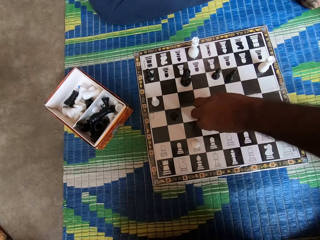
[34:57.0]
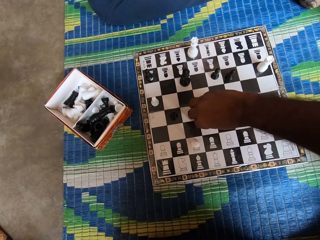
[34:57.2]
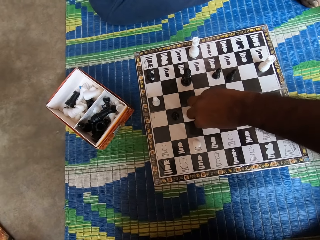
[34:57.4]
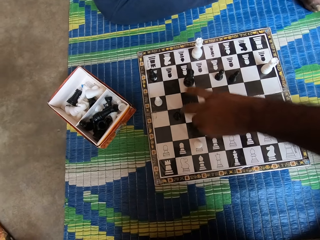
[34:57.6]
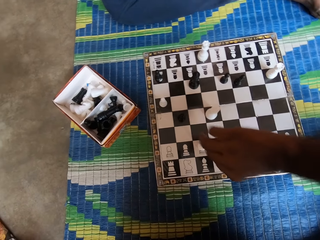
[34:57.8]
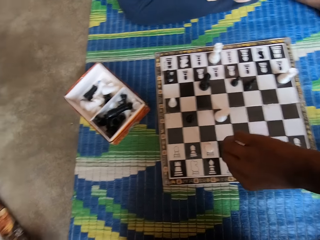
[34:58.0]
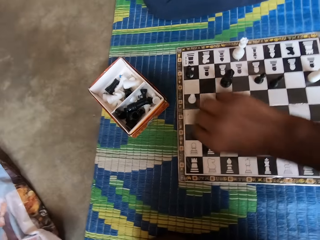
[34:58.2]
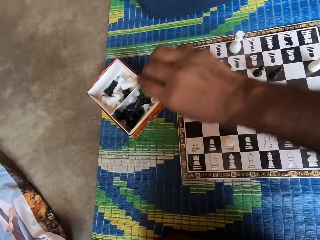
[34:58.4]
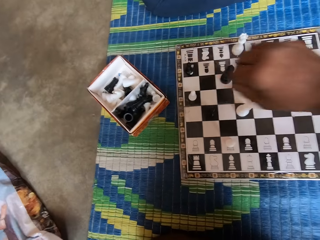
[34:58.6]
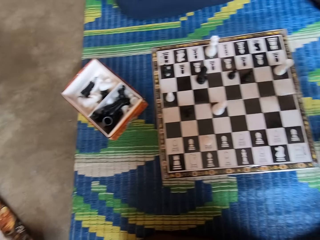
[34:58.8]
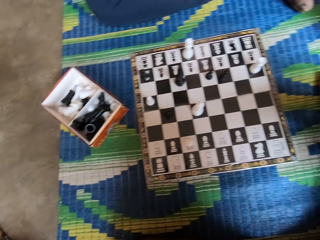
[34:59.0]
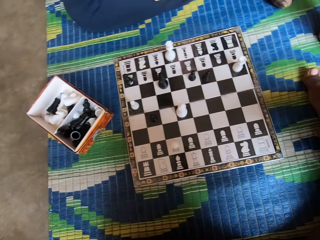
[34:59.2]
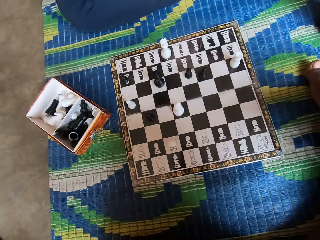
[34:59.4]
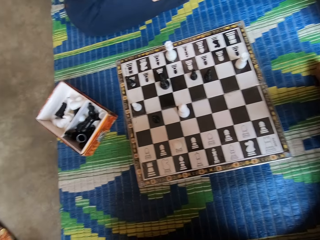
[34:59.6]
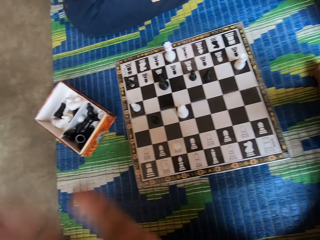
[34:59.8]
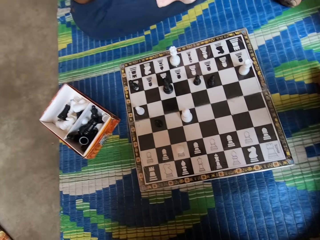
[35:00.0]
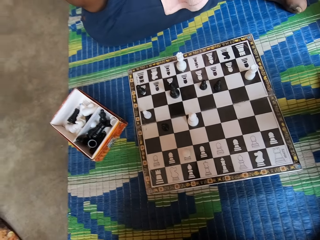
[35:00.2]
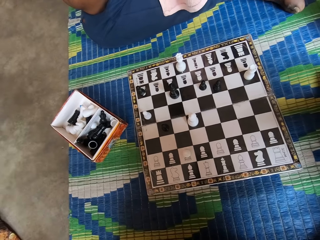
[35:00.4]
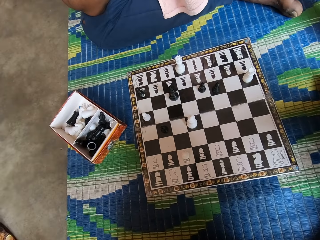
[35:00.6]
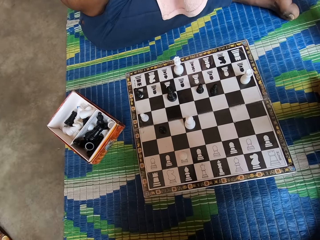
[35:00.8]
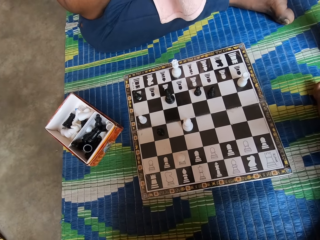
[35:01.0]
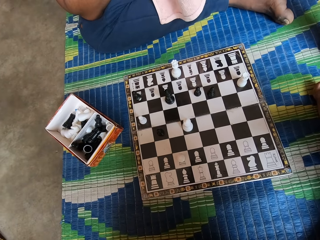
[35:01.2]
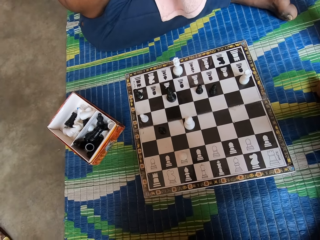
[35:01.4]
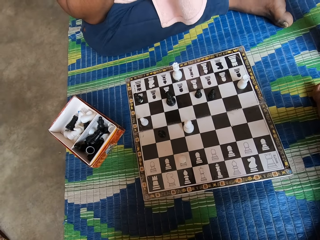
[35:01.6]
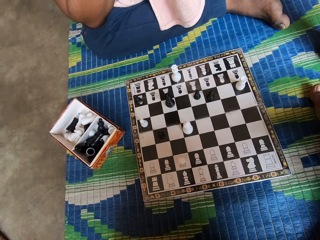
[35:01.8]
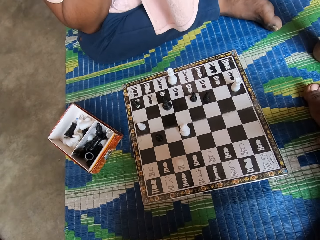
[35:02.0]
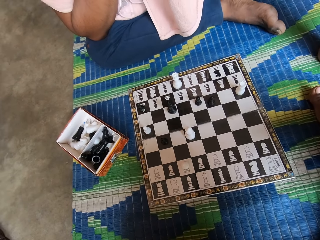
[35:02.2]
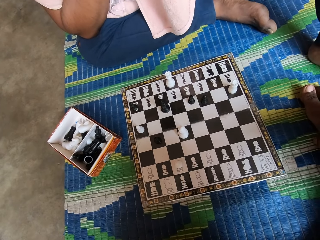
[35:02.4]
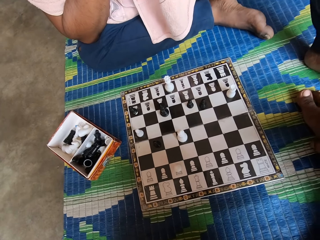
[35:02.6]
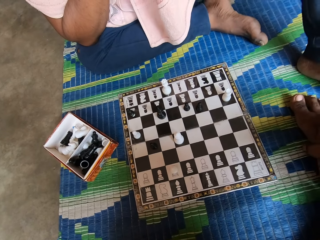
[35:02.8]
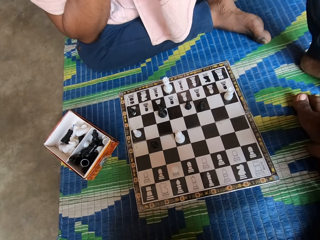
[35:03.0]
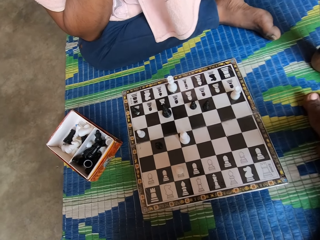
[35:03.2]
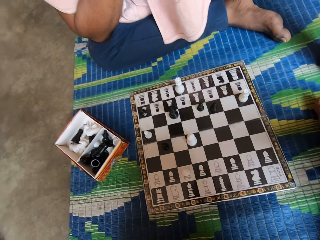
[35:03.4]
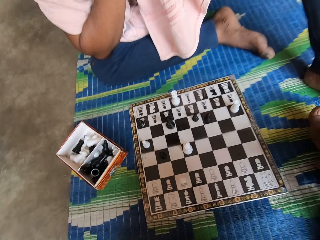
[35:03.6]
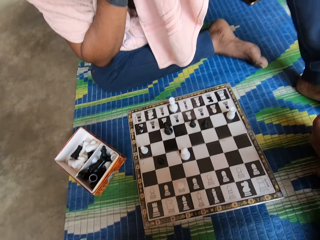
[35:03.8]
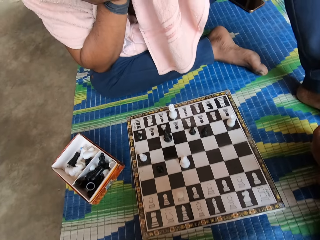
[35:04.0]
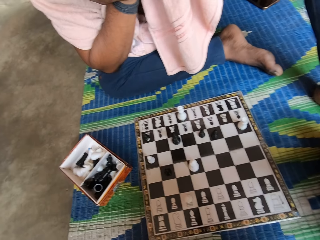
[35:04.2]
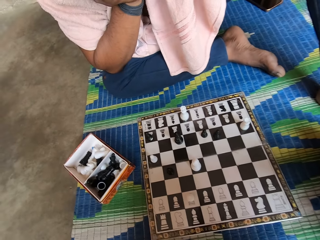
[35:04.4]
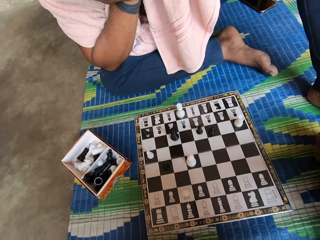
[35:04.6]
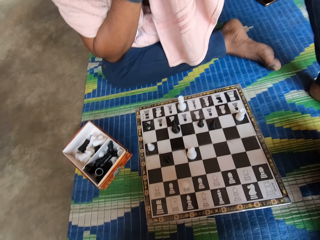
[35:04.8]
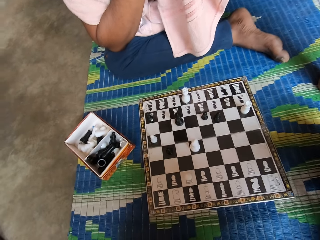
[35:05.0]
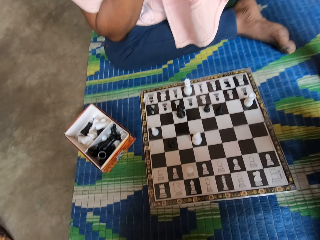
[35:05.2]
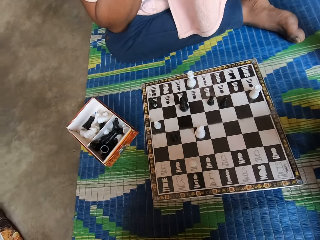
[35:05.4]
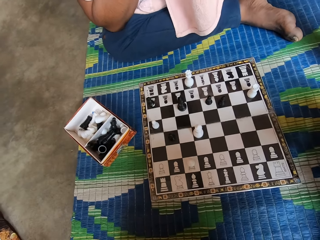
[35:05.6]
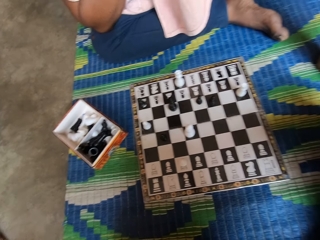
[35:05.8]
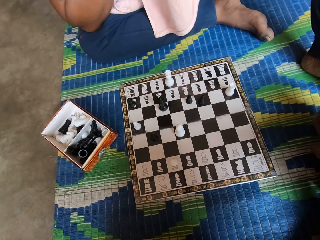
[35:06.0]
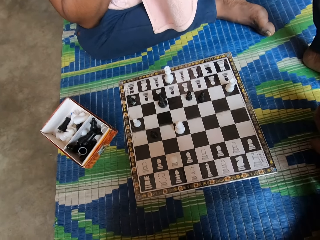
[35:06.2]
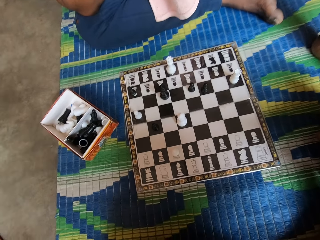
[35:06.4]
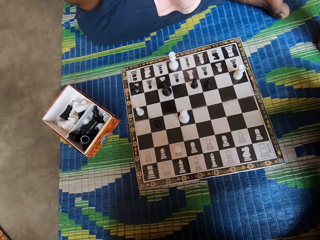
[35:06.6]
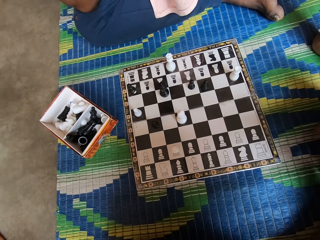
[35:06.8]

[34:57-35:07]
The camera wearer holds the chess piece. He moves the chess piece. He holds the chess piece. He picks up the chess piece. He throws the chess piece inside the box. He lifts his hand.

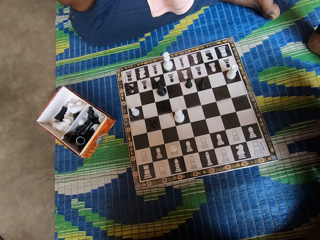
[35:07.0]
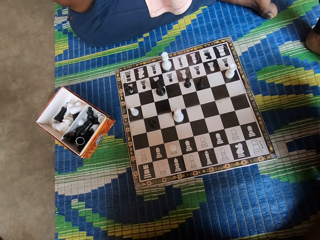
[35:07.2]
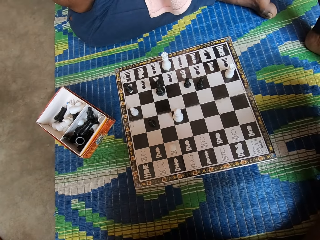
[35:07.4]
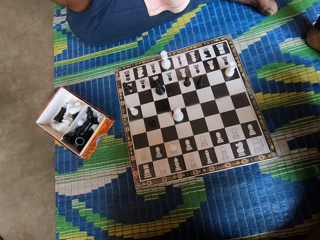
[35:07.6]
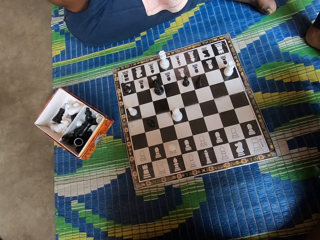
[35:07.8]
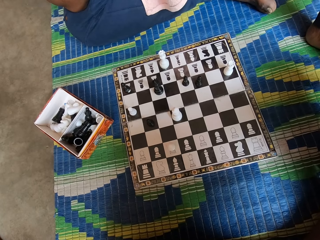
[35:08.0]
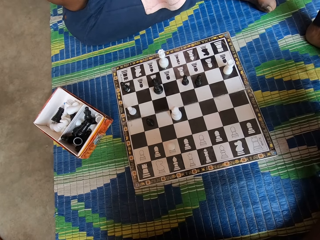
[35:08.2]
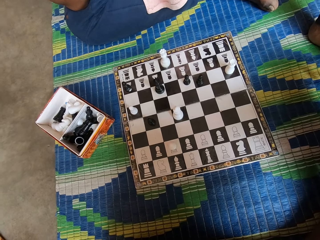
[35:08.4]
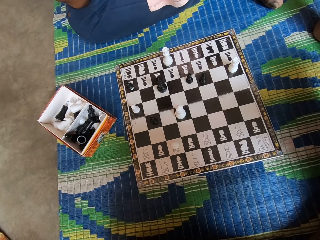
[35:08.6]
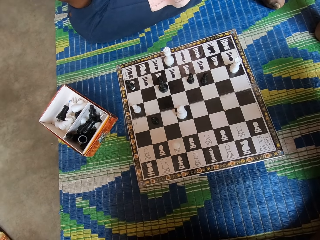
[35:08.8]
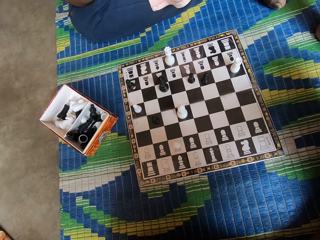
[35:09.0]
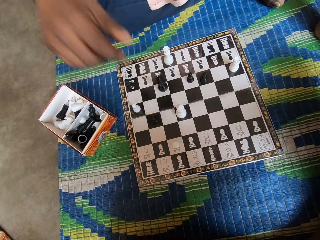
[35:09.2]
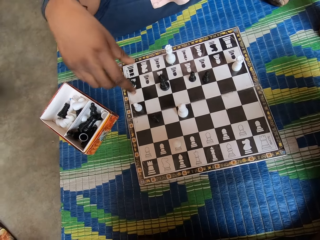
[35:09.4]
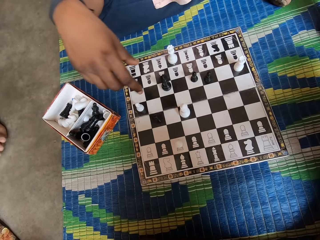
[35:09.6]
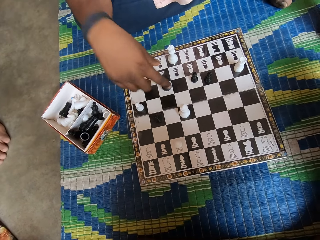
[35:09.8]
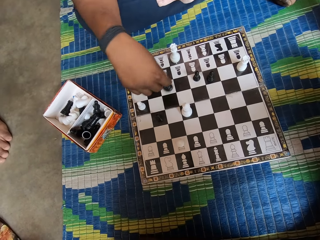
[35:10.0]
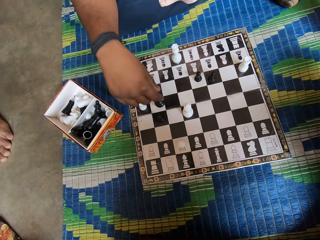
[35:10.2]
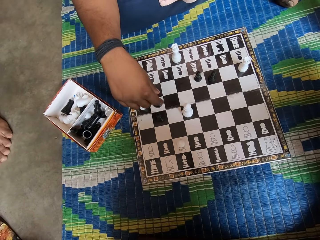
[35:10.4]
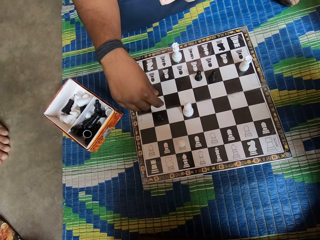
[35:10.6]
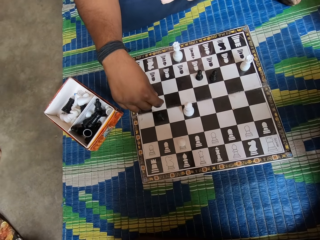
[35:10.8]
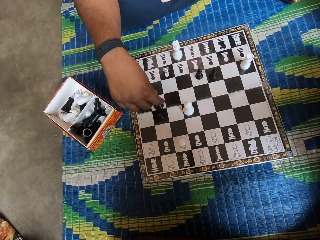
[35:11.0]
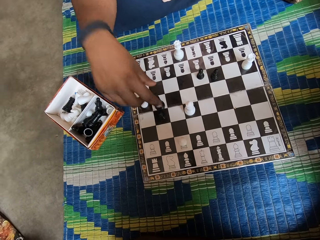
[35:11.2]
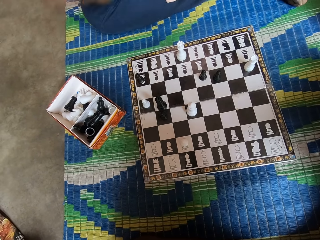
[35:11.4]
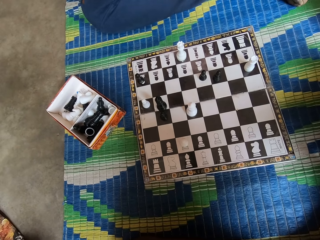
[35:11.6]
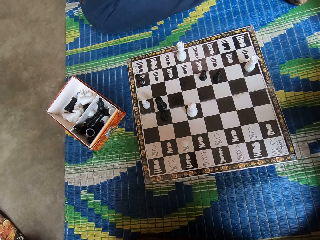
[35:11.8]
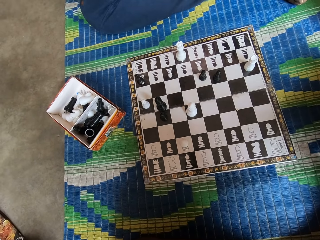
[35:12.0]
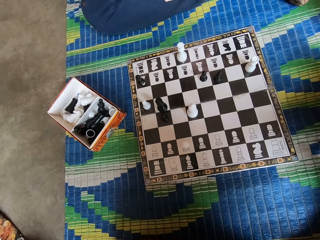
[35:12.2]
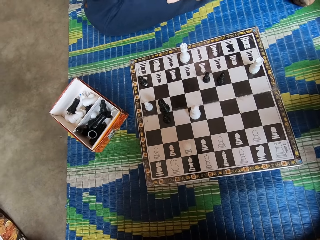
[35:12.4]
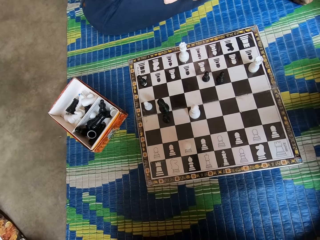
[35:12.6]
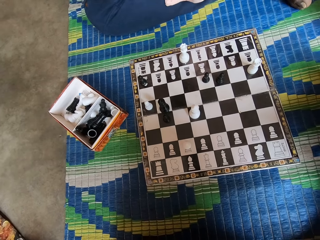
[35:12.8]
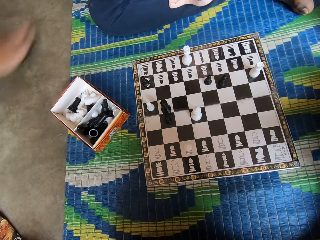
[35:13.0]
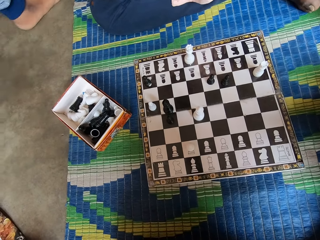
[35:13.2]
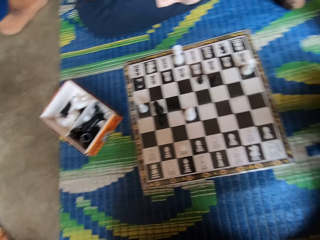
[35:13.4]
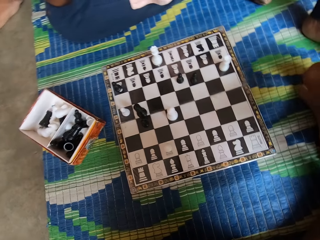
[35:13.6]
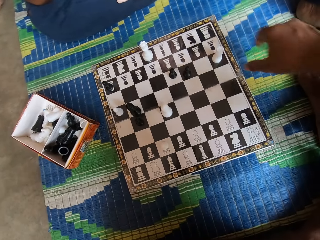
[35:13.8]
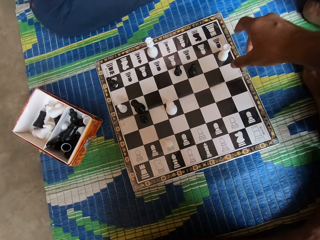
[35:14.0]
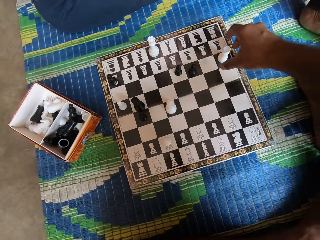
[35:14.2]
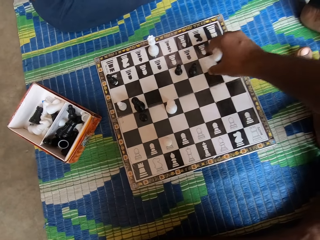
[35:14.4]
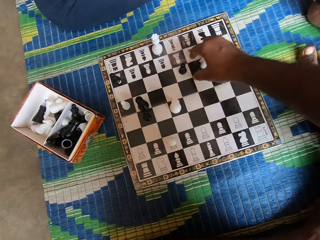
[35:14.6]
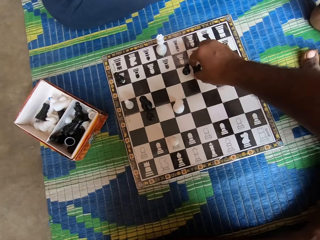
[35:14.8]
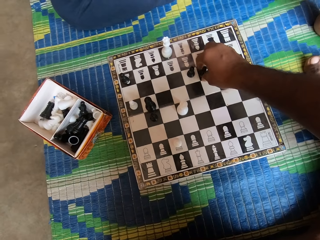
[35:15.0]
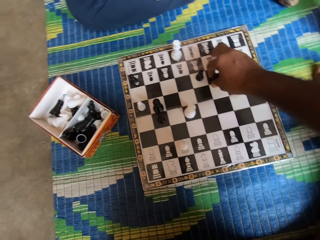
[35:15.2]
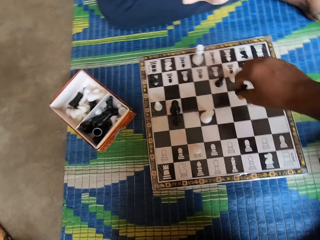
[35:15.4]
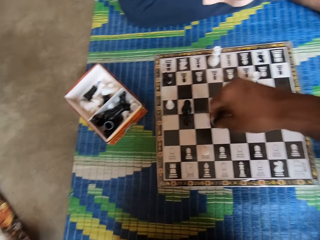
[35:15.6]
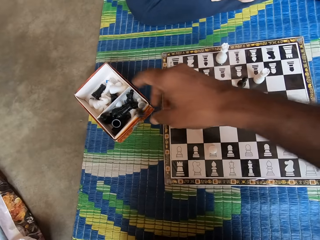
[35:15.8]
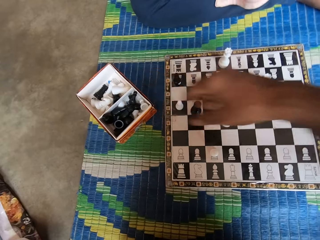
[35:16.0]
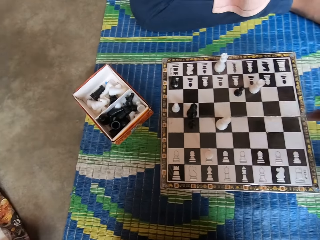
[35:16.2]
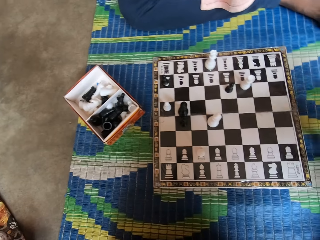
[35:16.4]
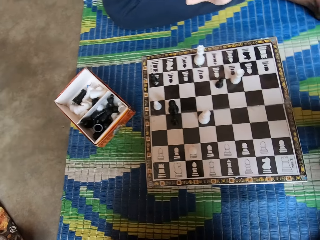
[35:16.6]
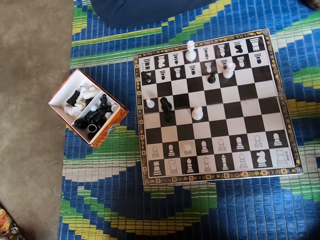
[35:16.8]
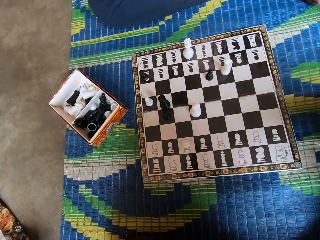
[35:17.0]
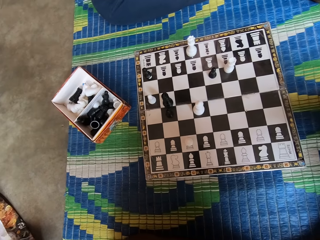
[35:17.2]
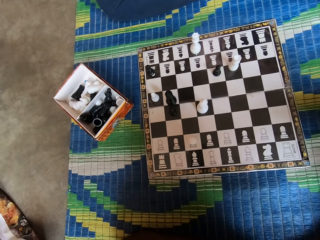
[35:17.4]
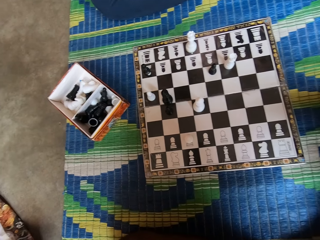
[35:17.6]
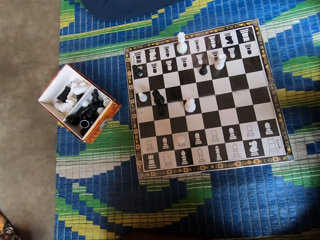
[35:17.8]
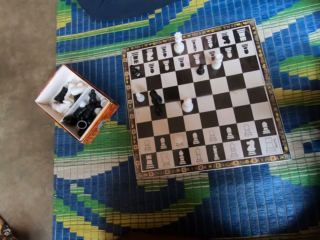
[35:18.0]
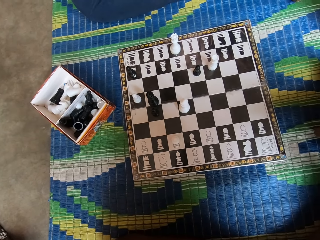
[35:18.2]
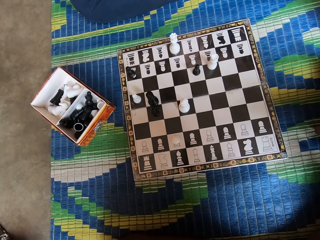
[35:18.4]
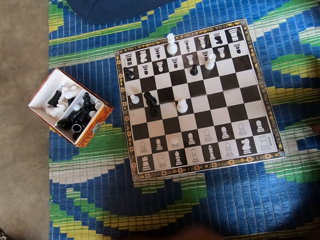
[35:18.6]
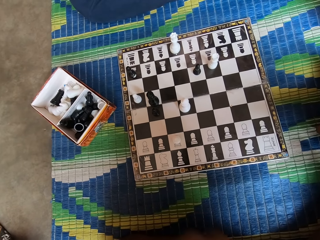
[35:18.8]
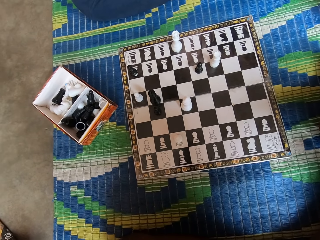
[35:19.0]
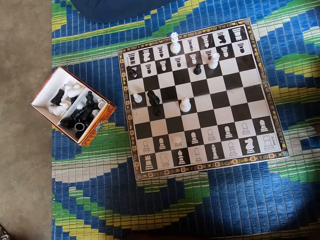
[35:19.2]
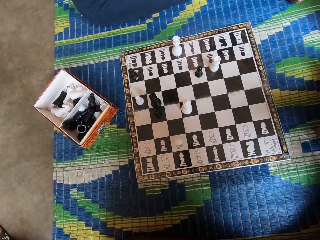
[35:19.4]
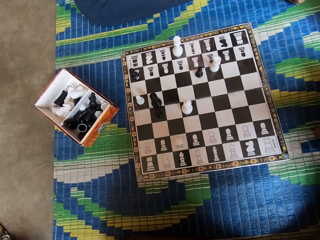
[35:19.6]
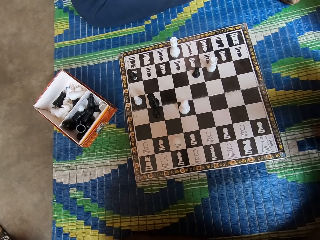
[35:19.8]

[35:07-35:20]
A man walks beside another man. The other man holds the chess piece, moves the chess piece, and lifts his hand. The camera wearer pushes the chess piece on the chess board. They pick up the chess piece. They hold the chess piece. They throw the chess piece inside the box.
